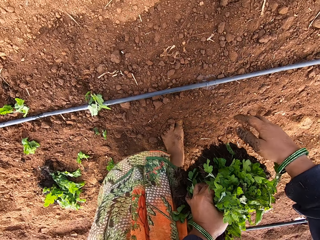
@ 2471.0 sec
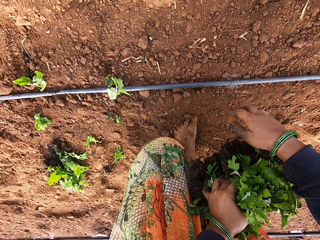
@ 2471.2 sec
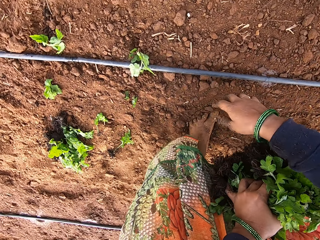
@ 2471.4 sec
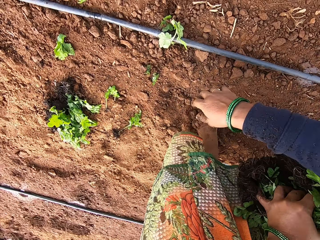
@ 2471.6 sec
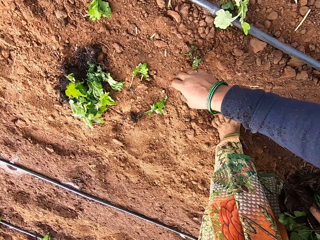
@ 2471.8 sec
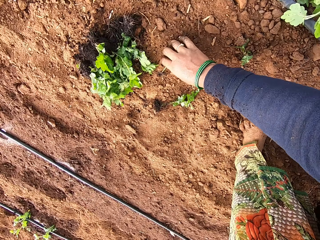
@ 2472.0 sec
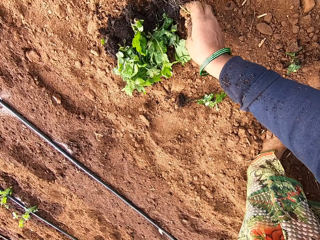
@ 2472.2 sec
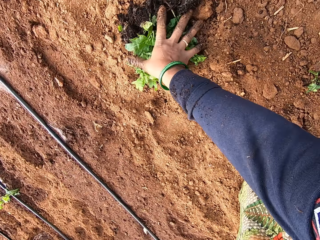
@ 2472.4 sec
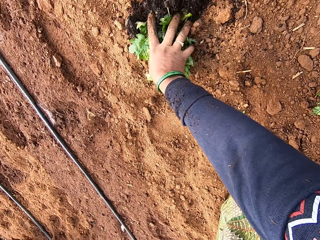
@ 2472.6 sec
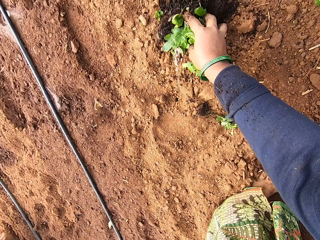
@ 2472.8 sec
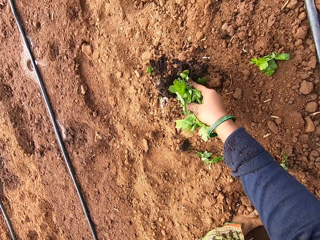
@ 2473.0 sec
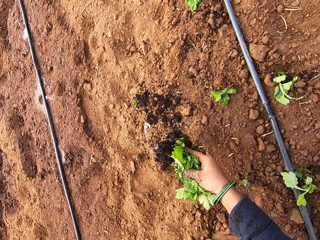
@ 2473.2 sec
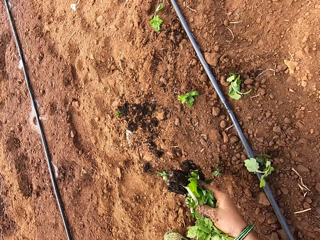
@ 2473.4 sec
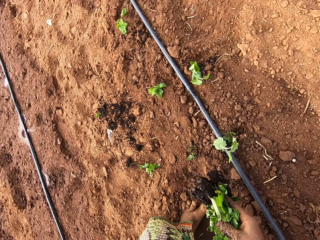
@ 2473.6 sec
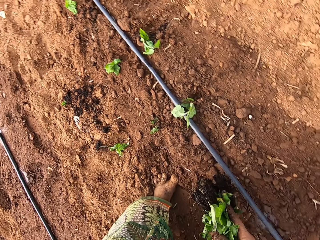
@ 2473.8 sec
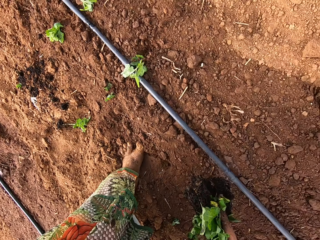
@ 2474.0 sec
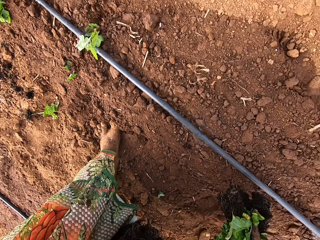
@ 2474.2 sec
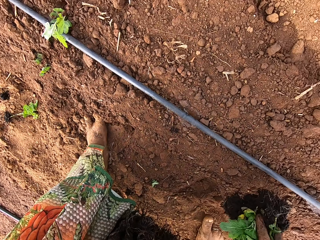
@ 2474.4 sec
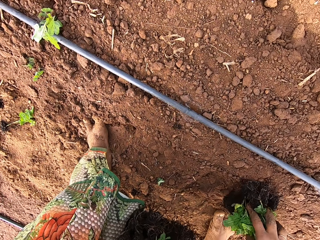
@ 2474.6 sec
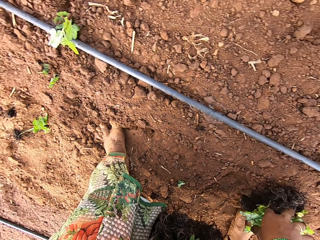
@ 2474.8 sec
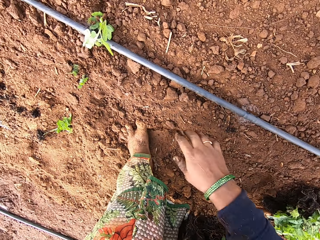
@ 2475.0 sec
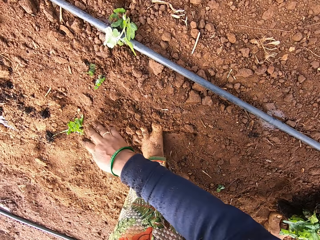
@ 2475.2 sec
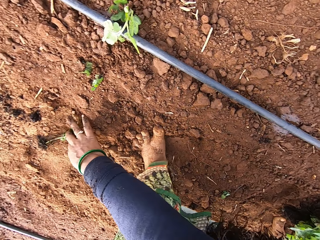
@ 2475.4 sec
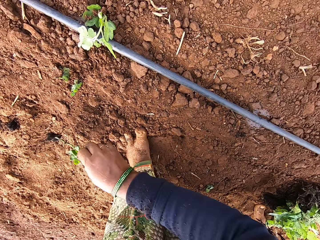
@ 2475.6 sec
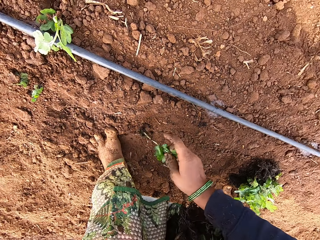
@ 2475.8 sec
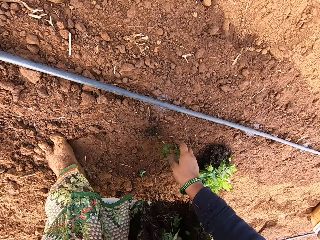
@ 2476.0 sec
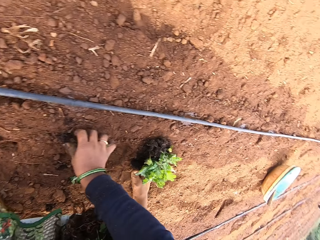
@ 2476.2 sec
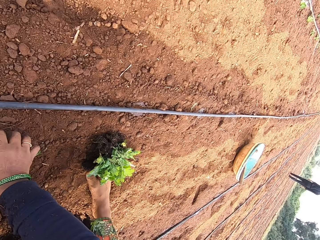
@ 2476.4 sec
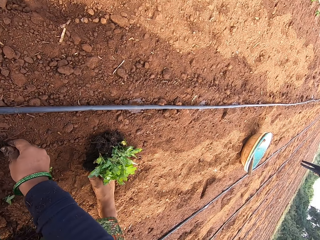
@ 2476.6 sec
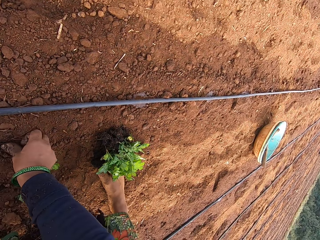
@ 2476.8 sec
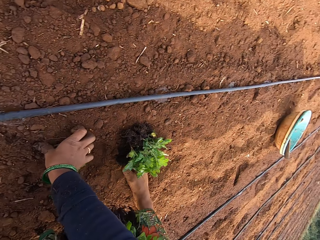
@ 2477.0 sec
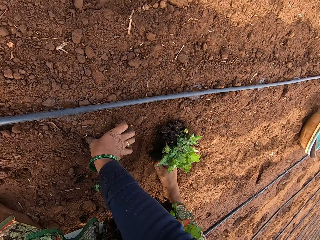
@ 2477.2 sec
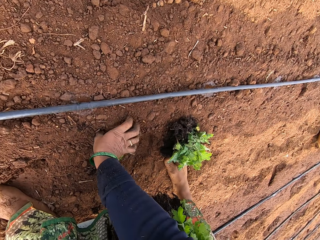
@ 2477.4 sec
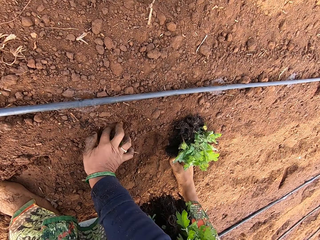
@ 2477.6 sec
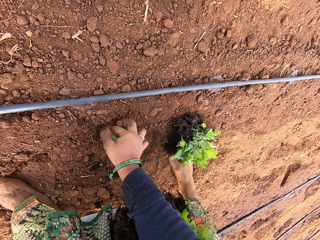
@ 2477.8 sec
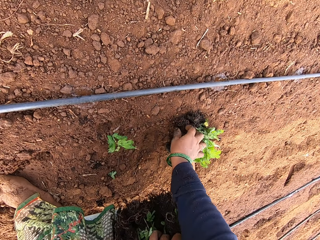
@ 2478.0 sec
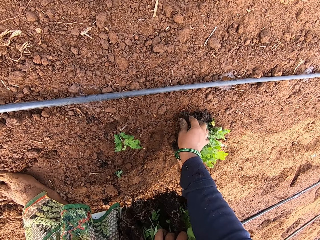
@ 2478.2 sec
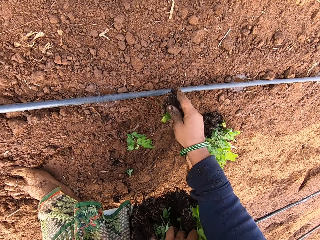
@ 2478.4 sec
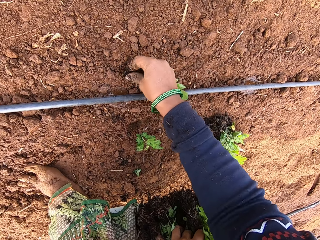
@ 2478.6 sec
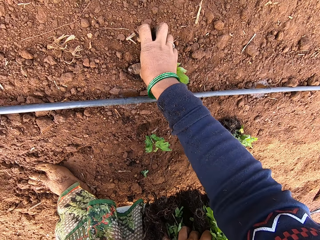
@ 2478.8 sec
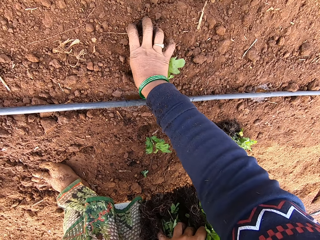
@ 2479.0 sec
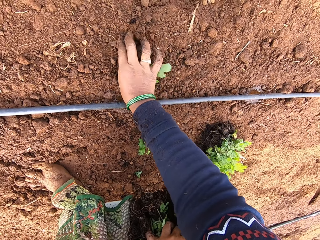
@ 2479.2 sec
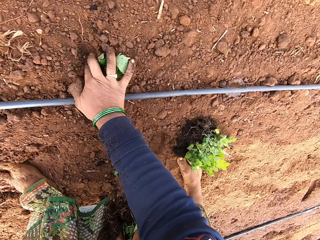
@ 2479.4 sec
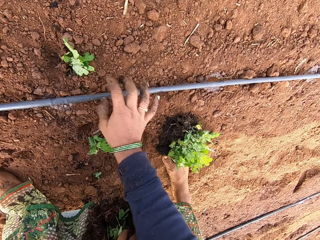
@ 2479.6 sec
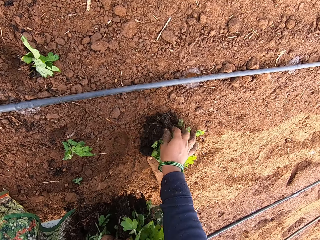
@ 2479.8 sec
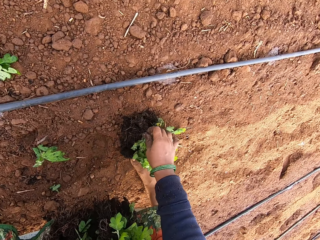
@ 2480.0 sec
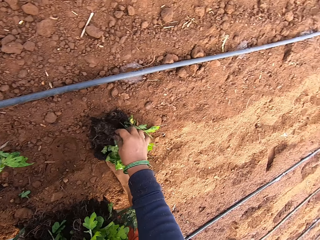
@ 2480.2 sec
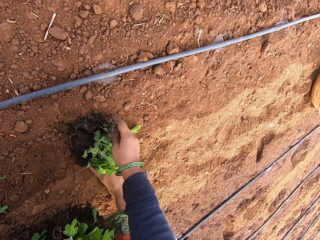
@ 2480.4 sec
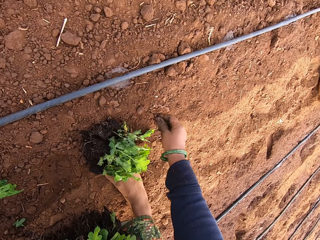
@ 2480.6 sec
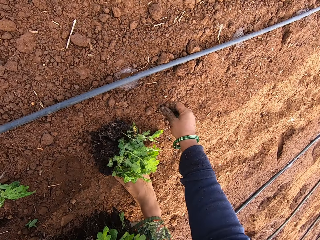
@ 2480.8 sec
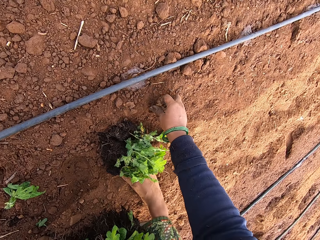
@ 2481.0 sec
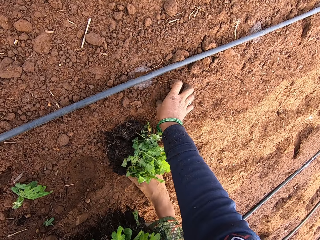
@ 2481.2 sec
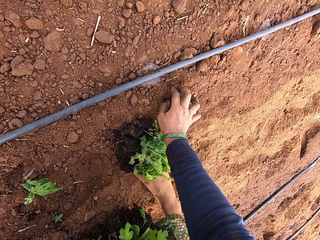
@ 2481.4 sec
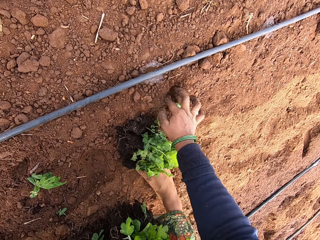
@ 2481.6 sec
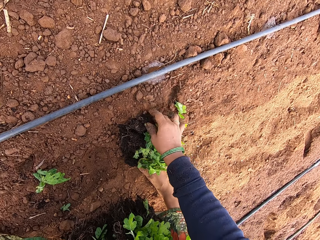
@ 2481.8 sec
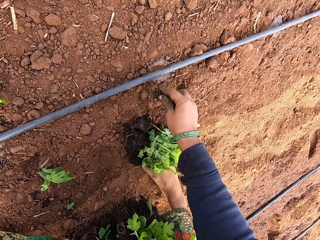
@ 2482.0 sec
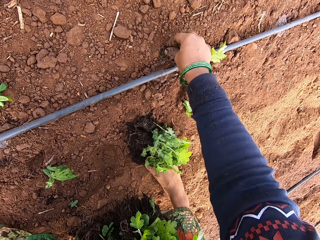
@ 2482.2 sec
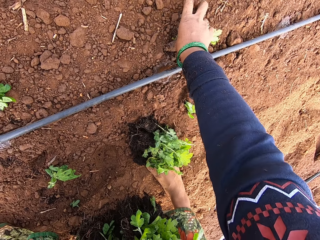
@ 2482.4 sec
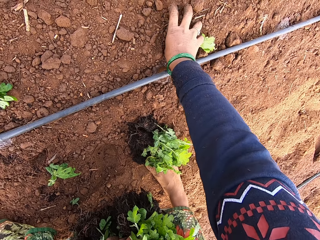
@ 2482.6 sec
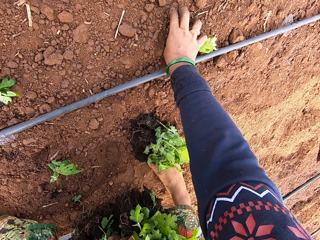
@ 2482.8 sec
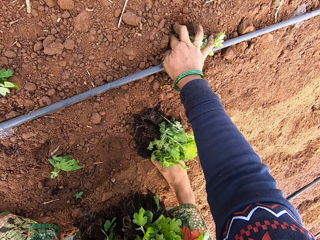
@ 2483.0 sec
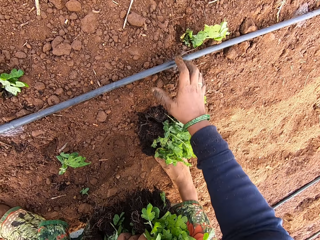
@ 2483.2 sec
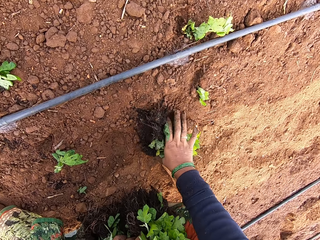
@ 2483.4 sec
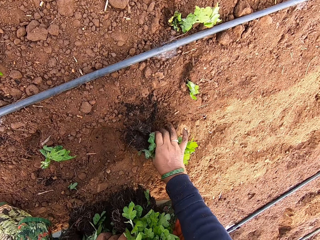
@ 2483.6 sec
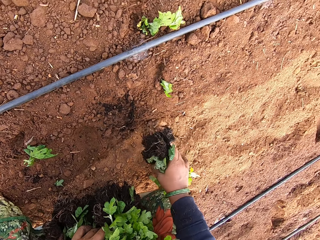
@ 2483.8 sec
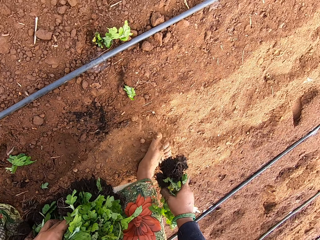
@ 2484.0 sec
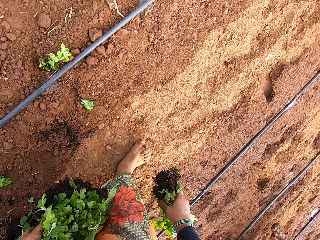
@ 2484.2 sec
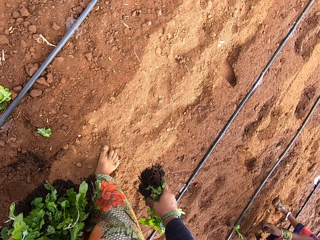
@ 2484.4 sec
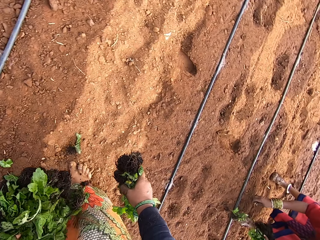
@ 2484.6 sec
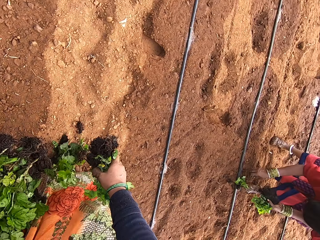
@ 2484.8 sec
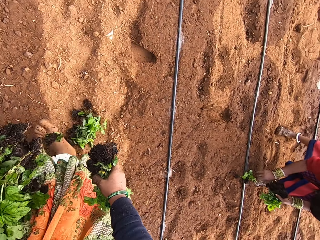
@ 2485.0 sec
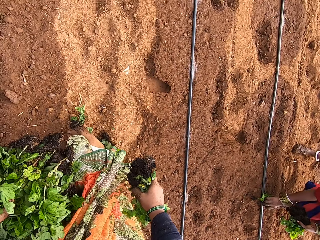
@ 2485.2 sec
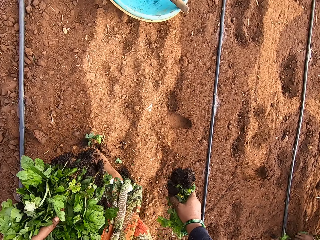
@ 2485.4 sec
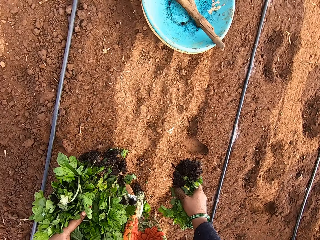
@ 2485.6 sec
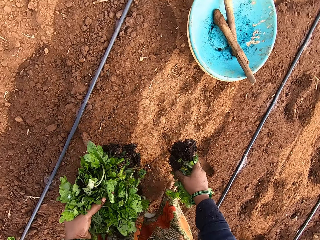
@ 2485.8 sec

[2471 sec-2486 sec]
The camera wearer takes the seedlings from the ground with her right hand. She drops the seedlings in her right hand on the ground. She takes seedlings from the ground with her right hand. She plants the seedling in the ground with her right hand. She takes a seedling from the seedlings on the ground with her right hand. She plants the seedling in the ground with her right hand. She takes a seedling from the seedlings on the ground with her right hand. She interacts with the woman. She plants the seedling in the ground with her right hand. She talks. She takes a seedling from the seedlings on the ground with her right hand. She plants the seedling in the ground with her right hand. She takes the seedlings from the ground with her right hand.

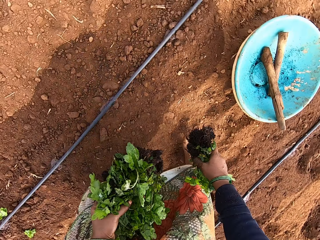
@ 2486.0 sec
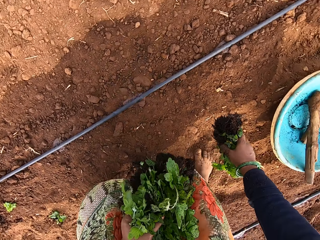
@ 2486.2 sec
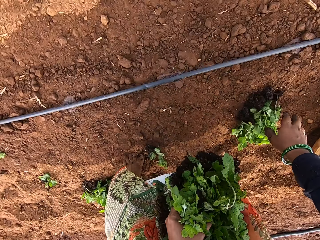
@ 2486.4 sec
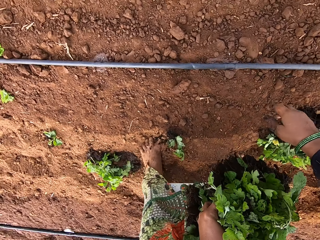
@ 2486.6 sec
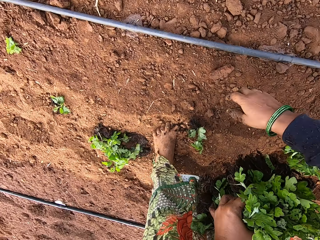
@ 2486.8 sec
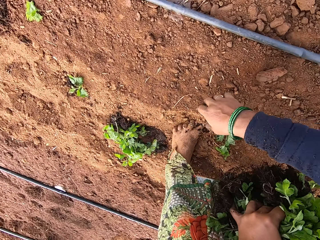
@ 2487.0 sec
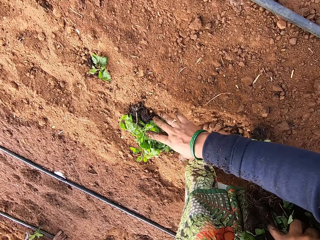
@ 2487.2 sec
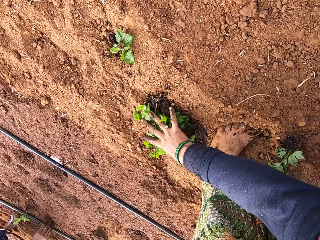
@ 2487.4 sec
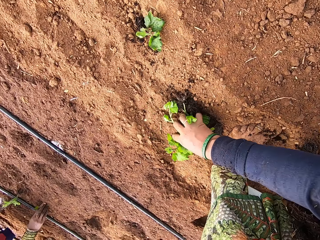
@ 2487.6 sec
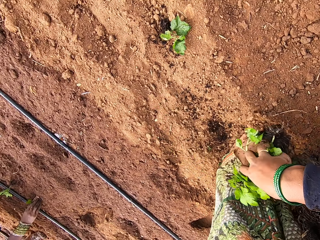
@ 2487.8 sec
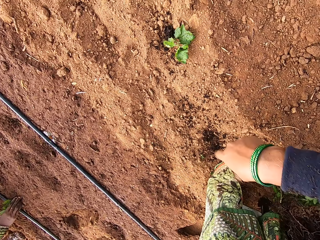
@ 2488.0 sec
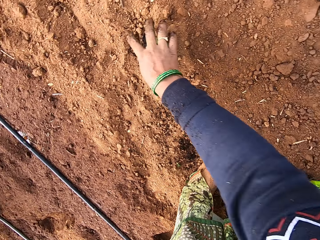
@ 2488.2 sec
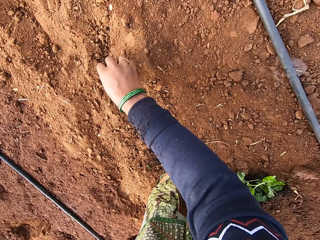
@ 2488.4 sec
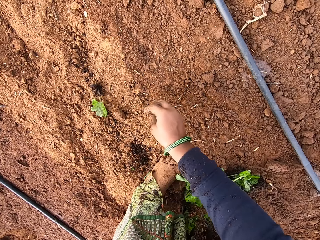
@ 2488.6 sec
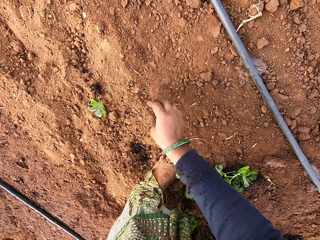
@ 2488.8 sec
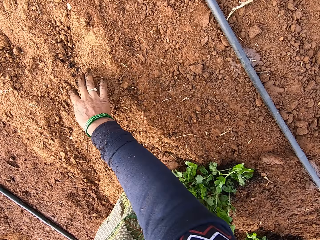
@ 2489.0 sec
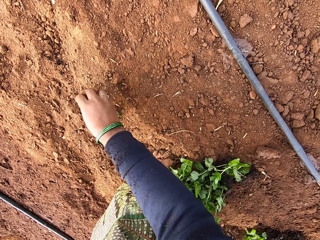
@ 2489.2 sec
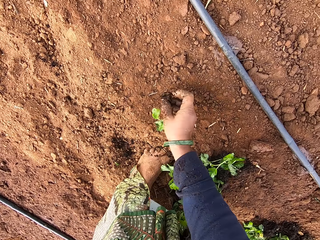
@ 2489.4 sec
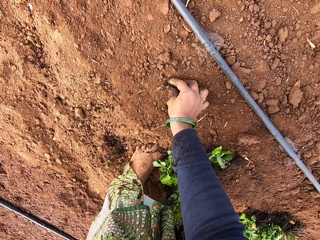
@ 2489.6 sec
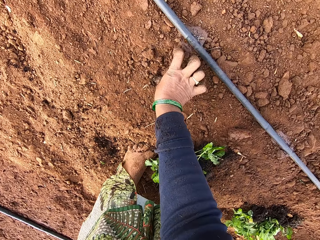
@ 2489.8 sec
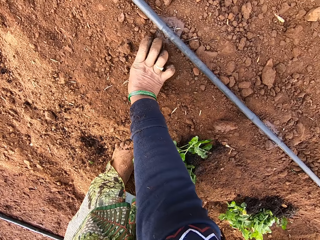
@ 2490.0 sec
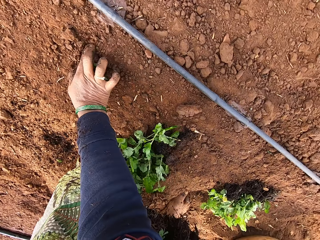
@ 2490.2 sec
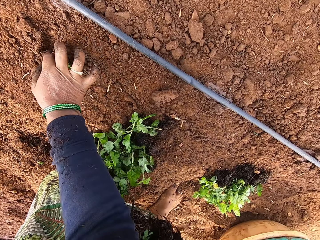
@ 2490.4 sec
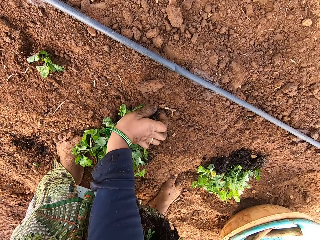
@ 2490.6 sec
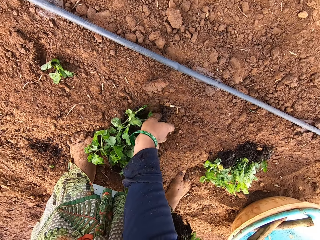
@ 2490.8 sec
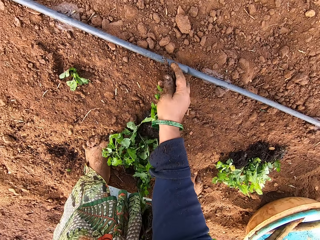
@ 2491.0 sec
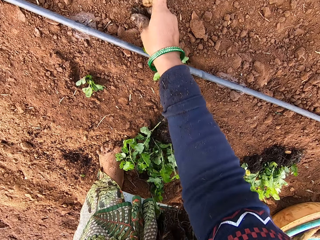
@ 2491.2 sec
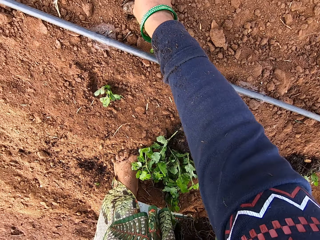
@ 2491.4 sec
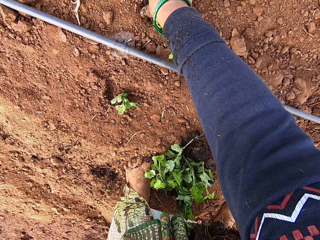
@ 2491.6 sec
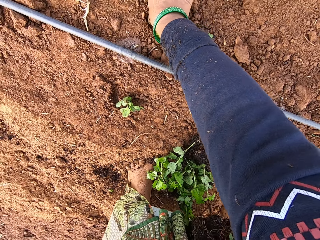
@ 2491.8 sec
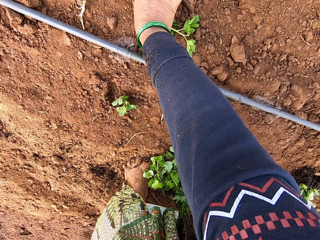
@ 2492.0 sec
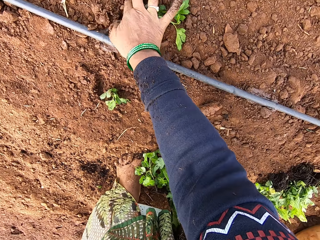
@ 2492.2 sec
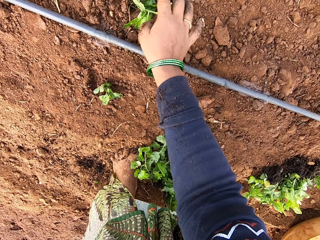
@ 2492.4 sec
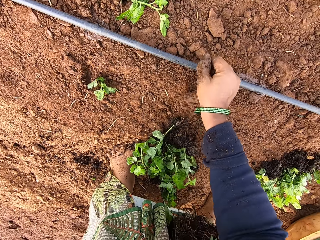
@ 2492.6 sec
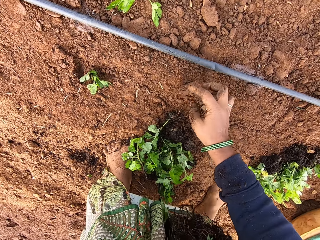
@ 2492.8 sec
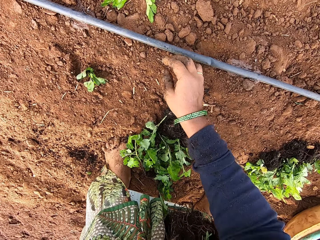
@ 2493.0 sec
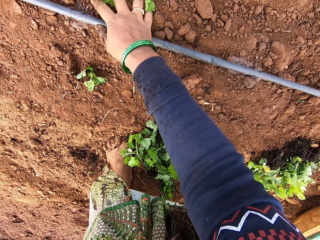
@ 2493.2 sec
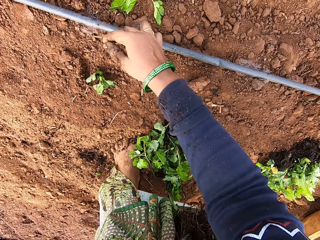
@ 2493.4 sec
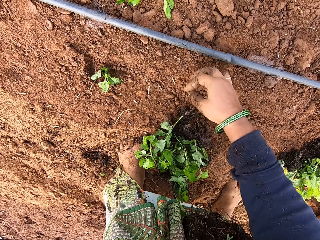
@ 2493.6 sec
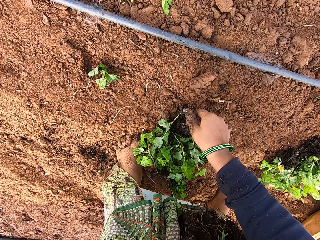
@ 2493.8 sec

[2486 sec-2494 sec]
The camera wearer drops the seedlings in her right hand on the ground. She takes the seedlings from the ground with her right hand. She drops the seedlings in her right hand on the ground. She takes a seedling from the ground with her right hand. She plants the seedling in the ground with her right hand. She takes a seedling from the seedlings on the ground with her right hand. She plants the seedling in the ground with her right hand. She touches a pipe on the ground with her right hand.
